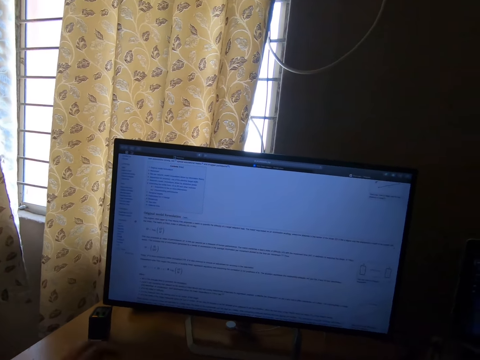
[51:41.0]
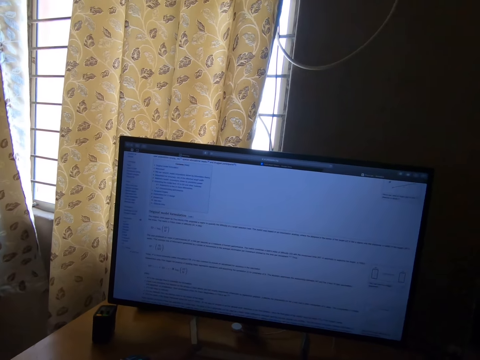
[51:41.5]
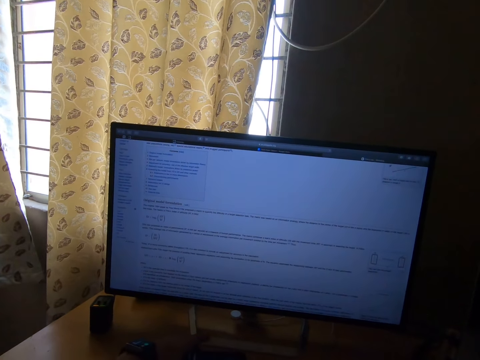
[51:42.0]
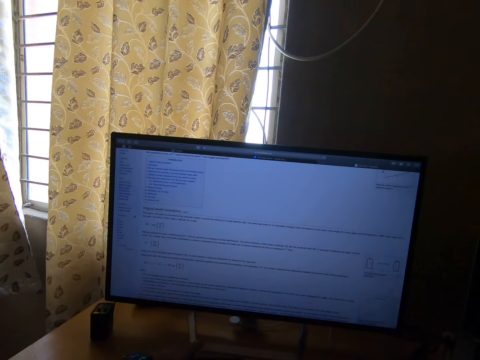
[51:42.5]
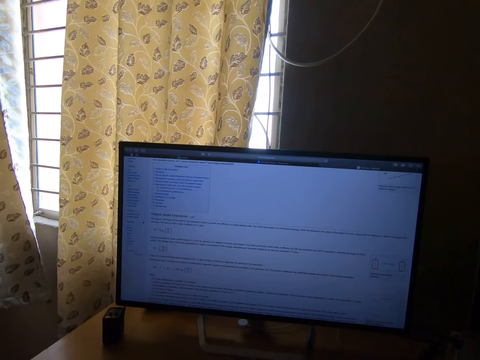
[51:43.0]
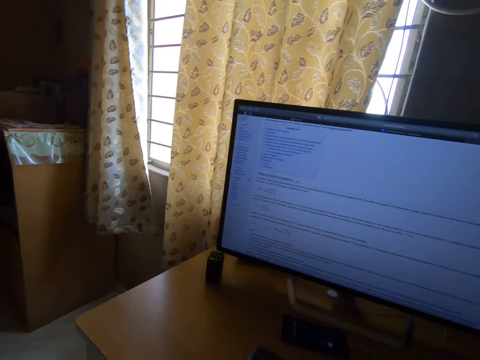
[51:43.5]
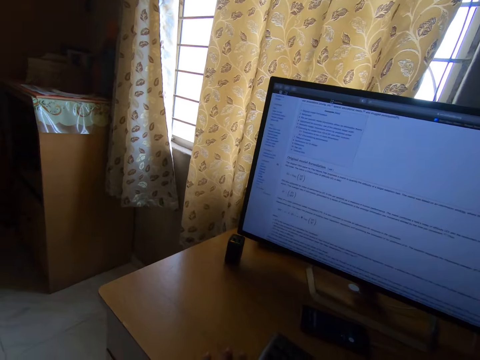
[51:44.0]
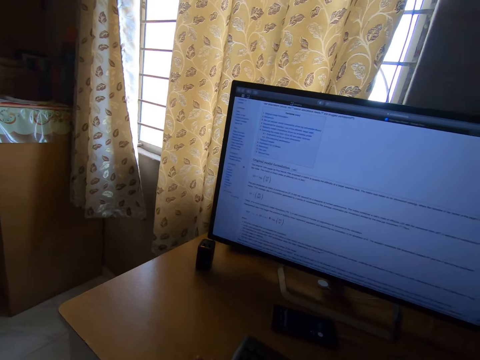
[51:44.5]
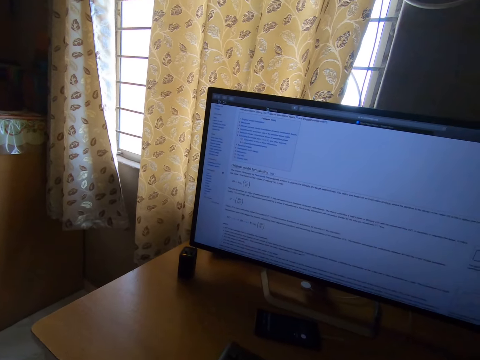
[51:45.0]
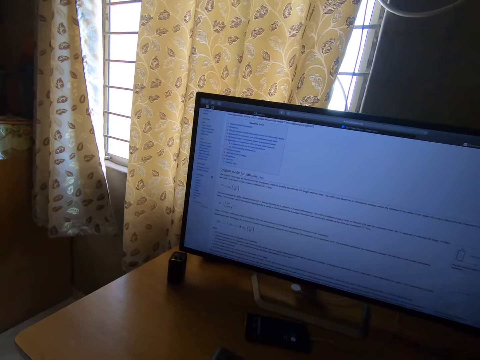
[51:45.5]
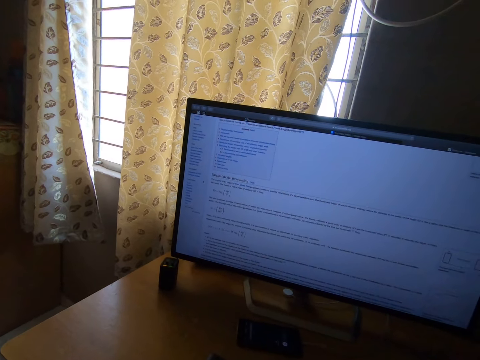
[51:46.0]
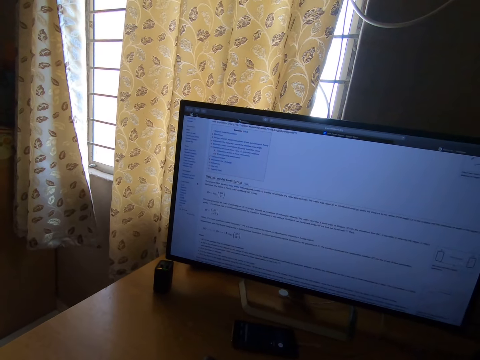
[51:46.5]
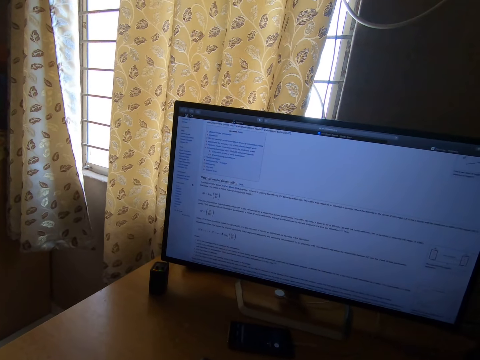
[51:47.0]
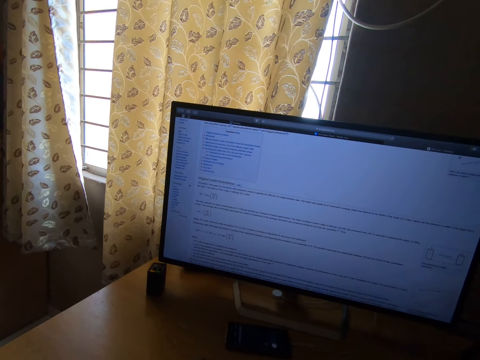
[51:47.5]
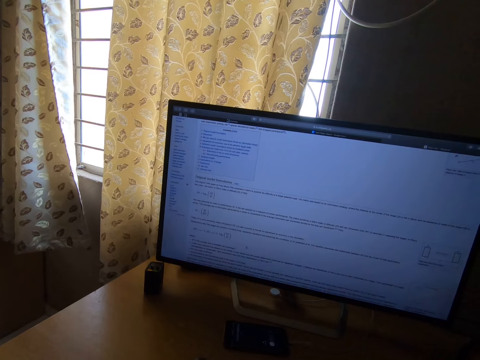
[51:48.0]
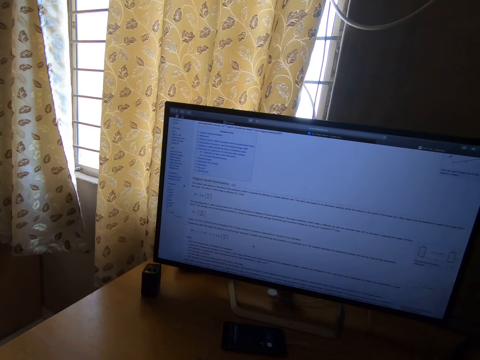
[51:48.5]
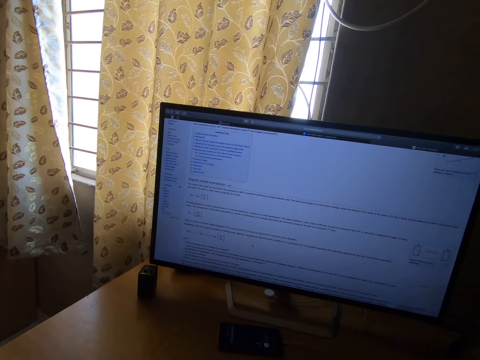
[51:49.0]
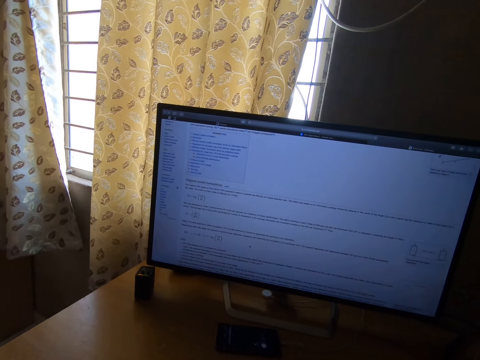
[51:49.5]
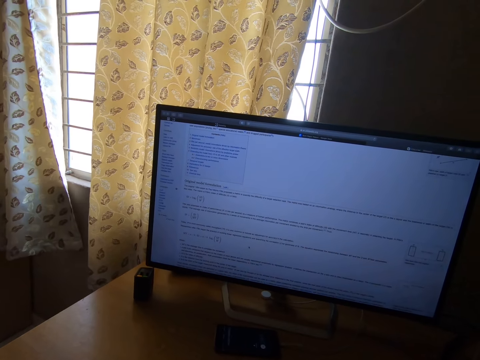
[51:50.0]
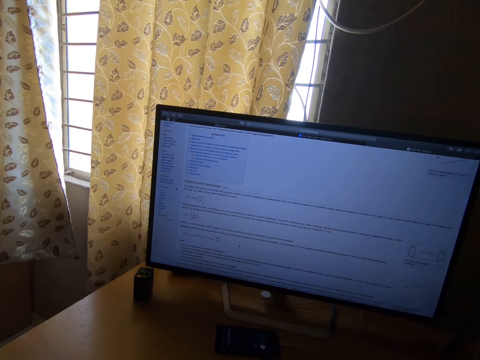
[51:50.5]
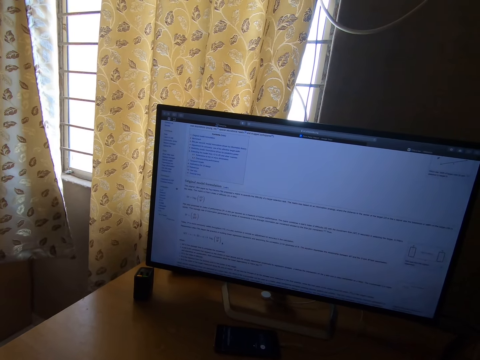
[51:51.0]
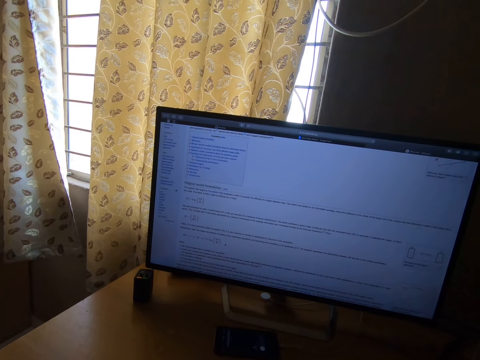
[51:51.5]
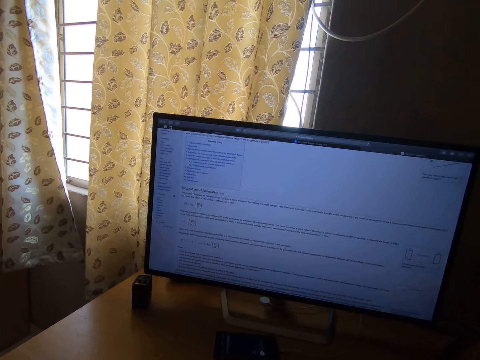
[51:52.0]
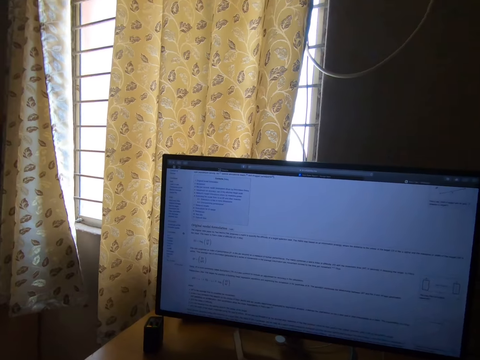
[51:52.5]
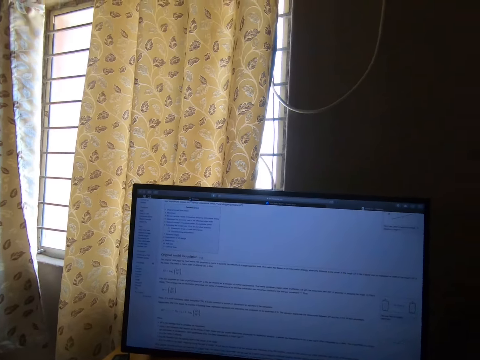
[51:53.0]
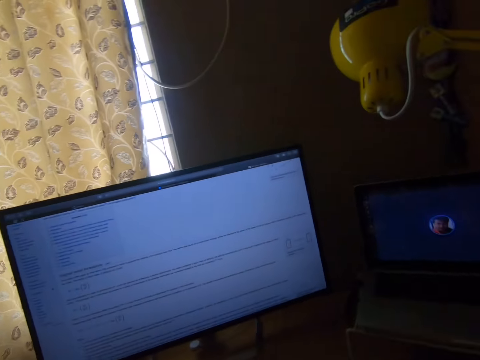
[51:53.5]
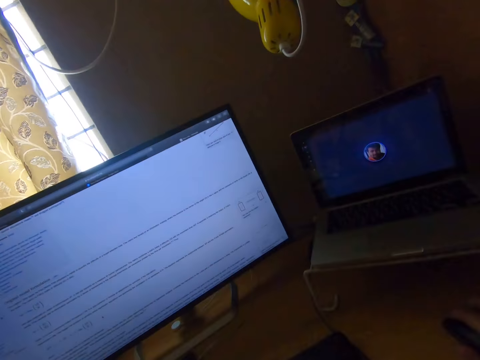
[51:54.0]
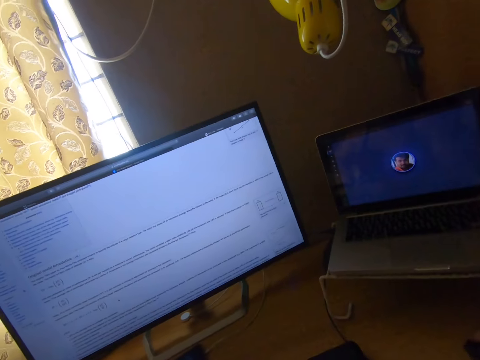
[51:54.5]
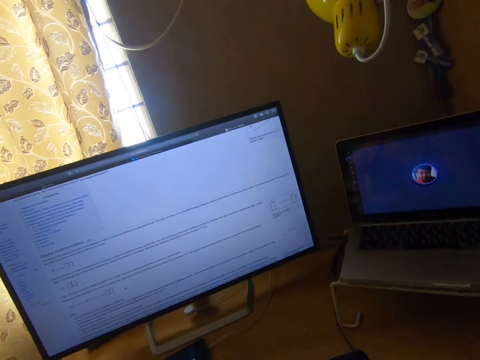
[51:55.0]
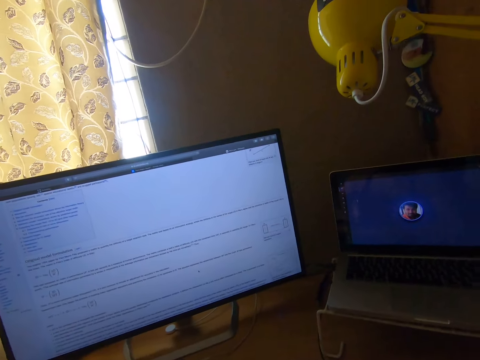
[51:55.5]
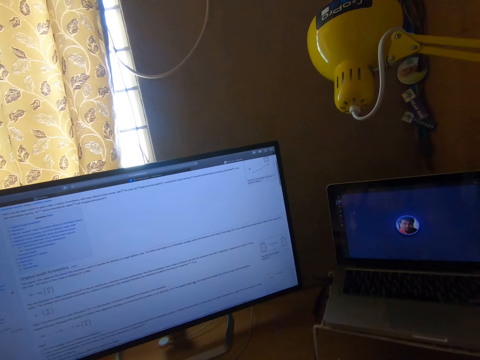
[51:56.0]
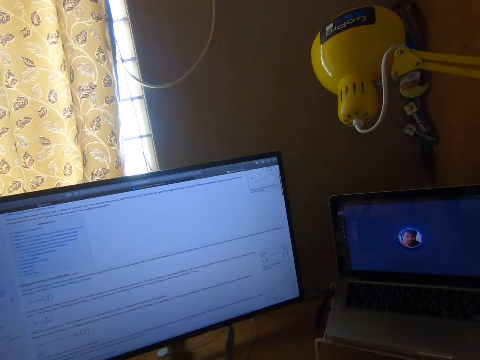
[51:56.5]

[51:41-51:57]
The camera wearer looks around the room. They move the mouse pointer. They move the mouse pointer repeatedly. They look around the room. They look around the room again. They move the mouse pointer. They scroll the page on the monitor.

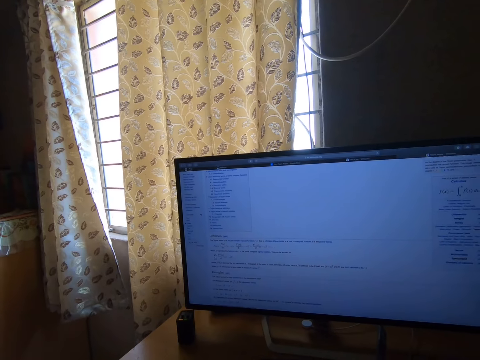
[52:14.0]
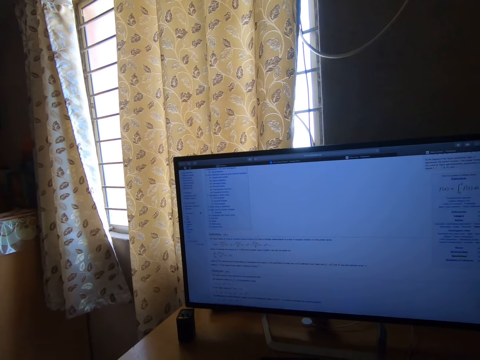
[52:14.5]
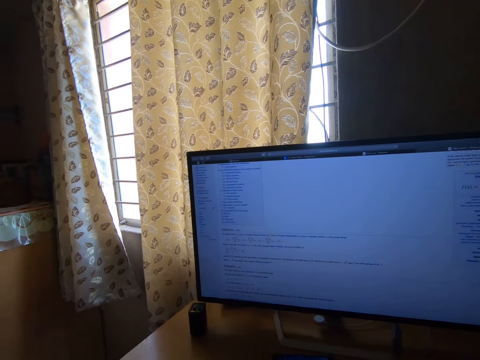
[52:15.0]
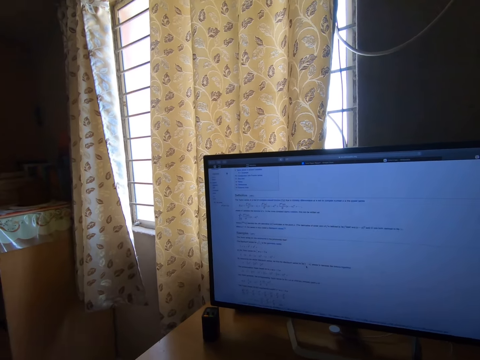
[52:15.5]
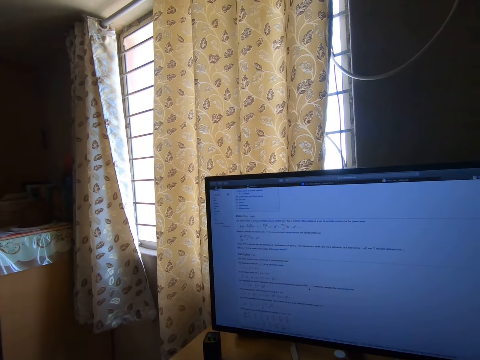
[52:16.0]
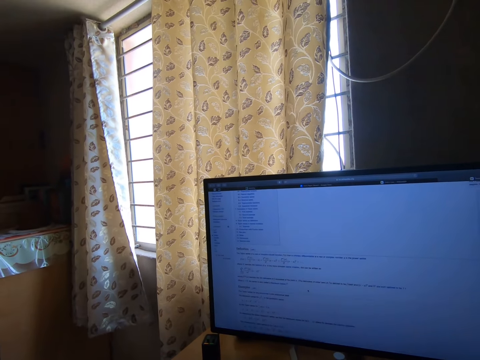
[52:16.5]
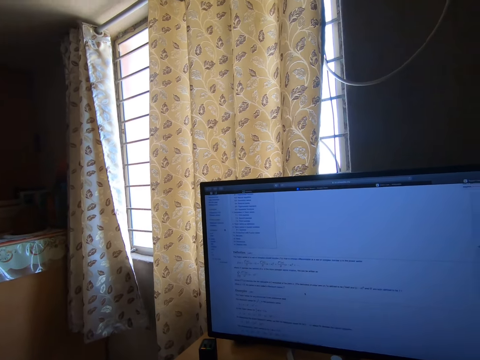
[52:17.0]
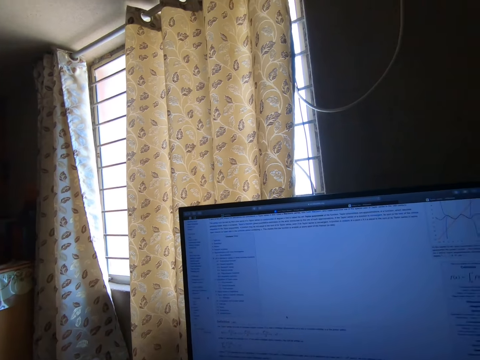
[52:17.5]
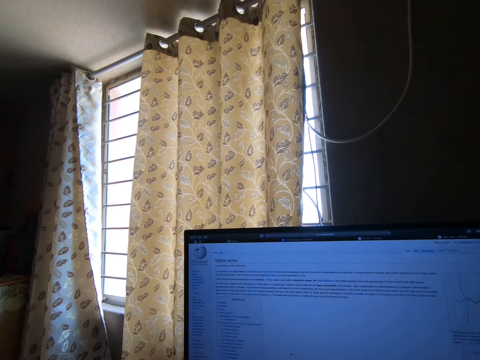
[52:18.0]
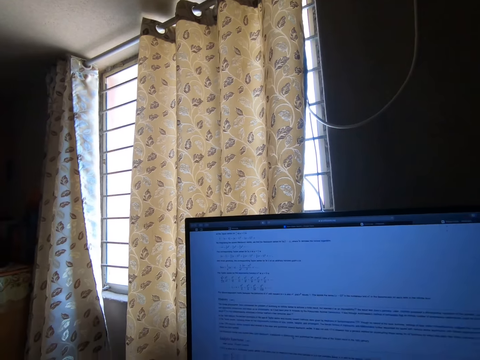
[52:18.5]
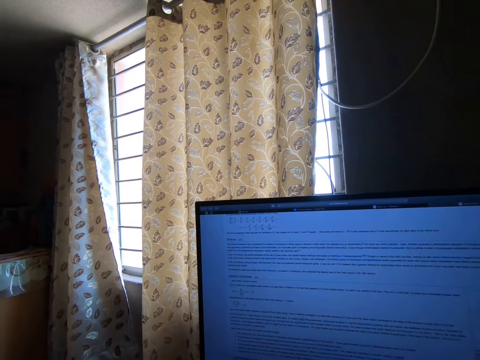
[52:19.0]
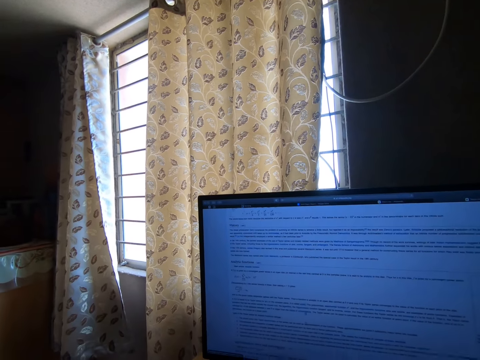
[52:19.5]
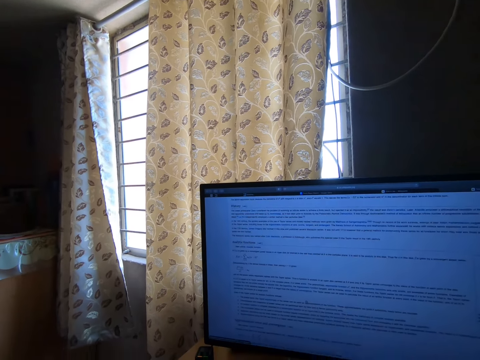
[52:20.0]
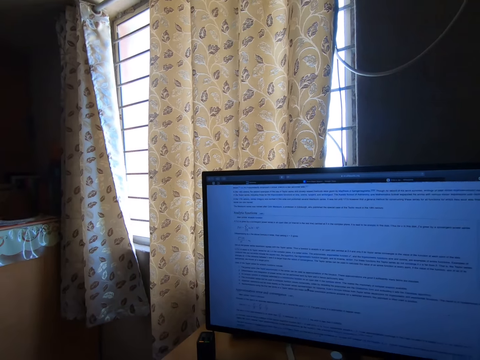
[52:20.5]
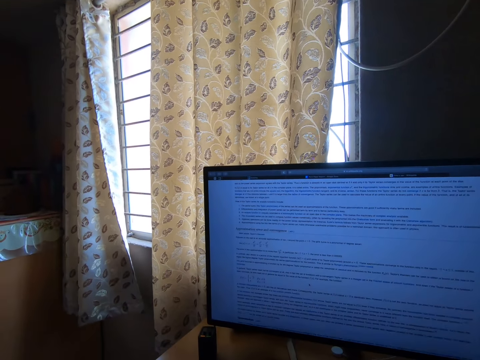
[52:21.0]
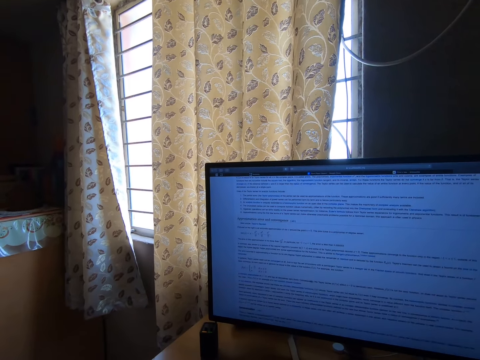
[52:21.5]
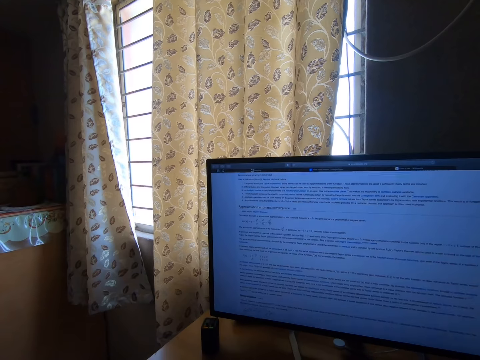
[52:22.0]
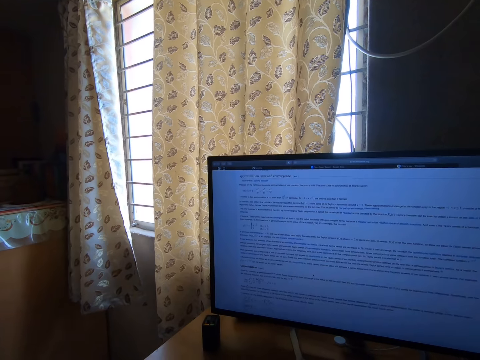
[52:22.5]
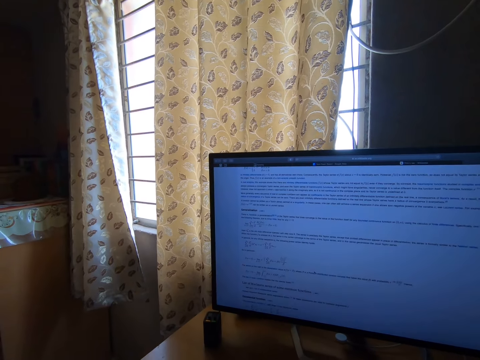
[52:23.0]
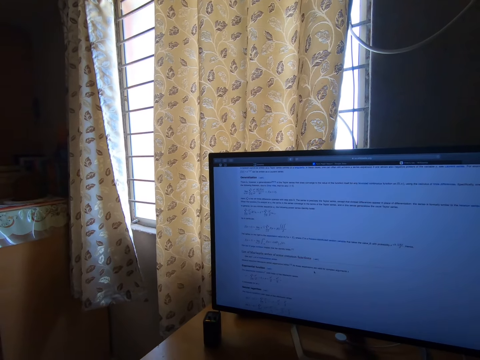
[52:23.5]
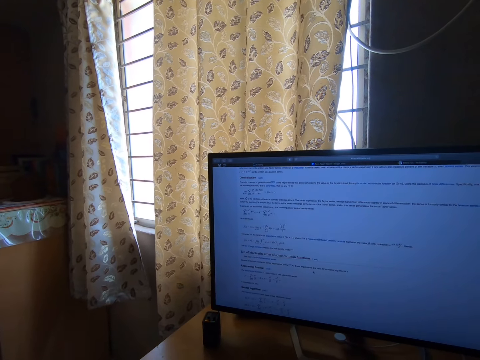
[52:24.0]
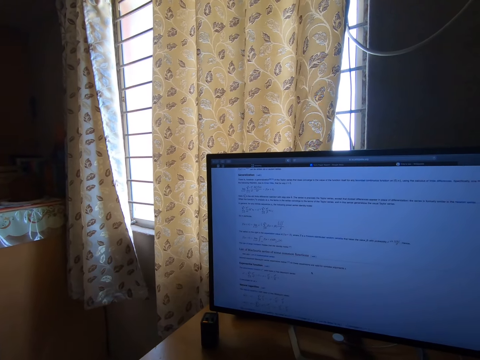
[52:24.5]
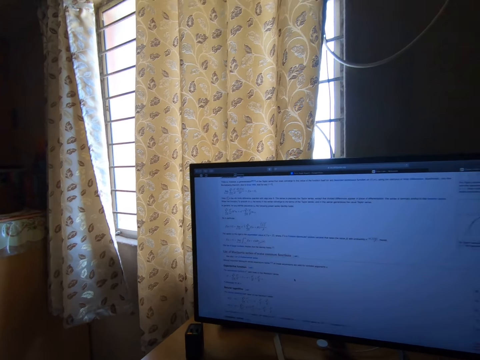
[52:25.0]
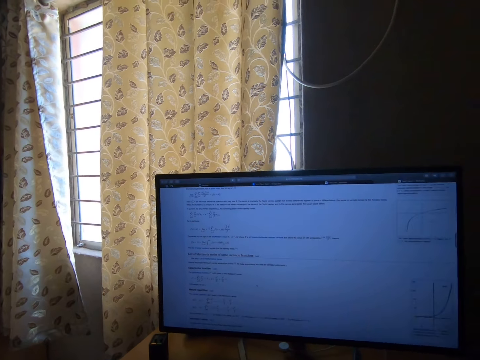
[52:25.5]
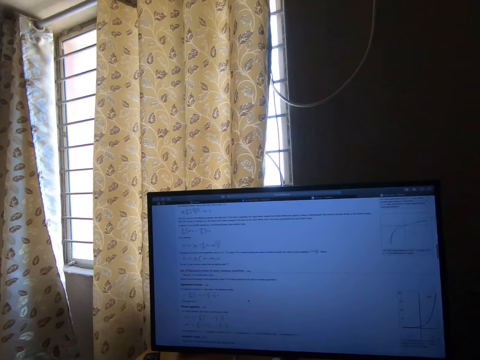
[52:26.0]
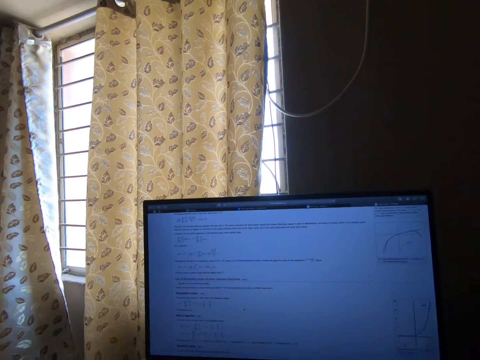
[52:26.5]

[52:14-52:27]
The camera wearer moves the mouse pointer. They scroll the page. They scroll the page repeatedly.
